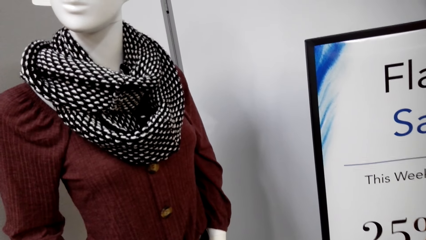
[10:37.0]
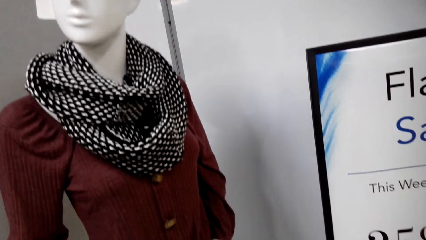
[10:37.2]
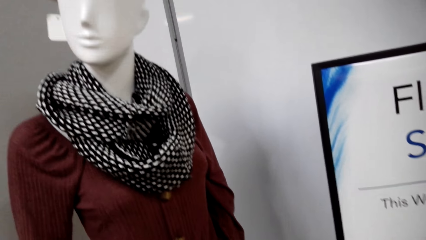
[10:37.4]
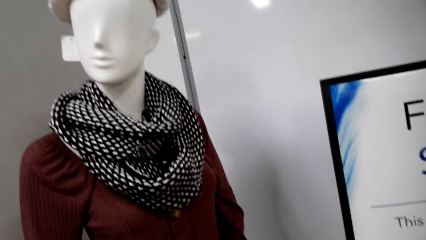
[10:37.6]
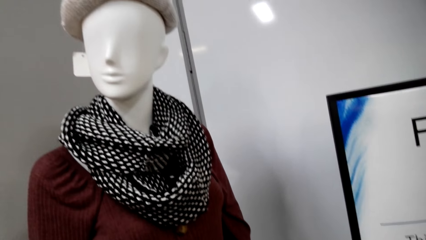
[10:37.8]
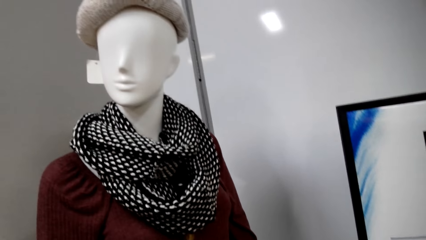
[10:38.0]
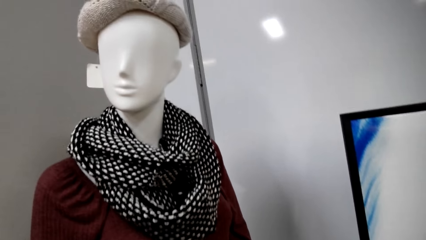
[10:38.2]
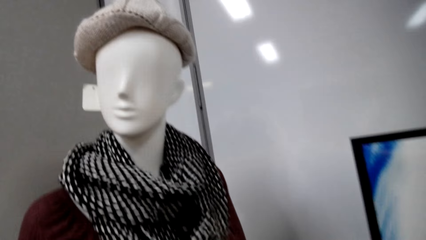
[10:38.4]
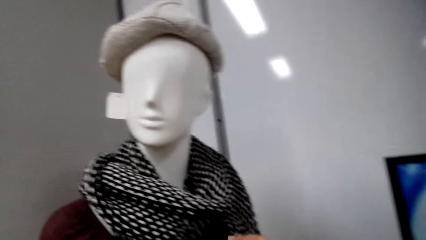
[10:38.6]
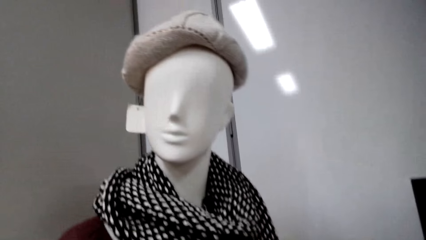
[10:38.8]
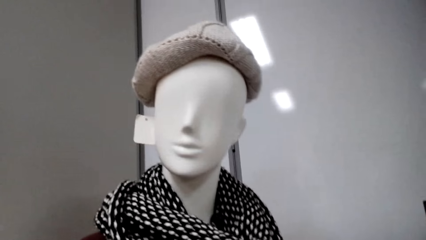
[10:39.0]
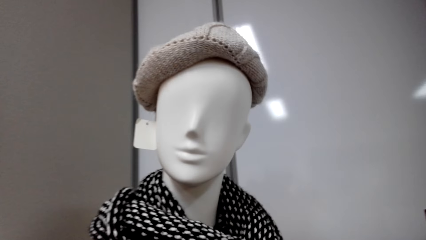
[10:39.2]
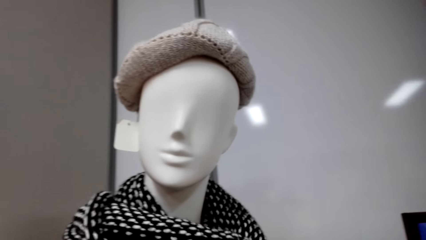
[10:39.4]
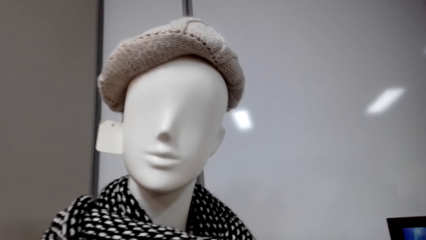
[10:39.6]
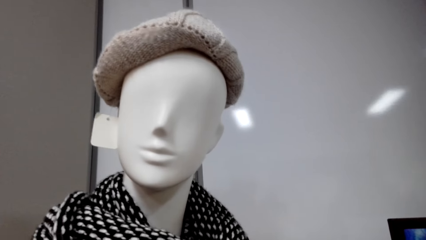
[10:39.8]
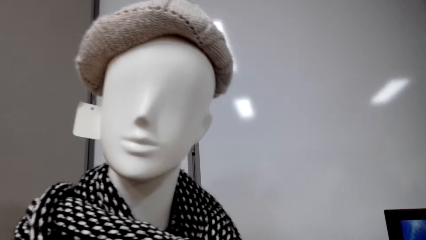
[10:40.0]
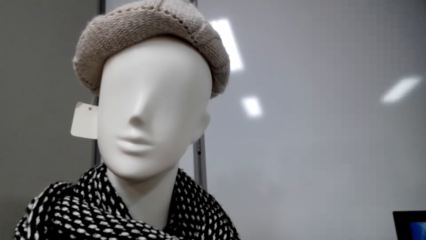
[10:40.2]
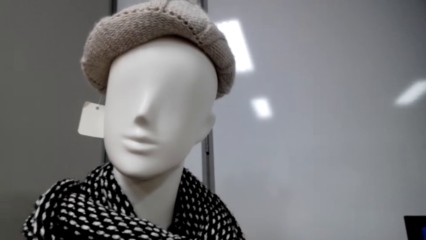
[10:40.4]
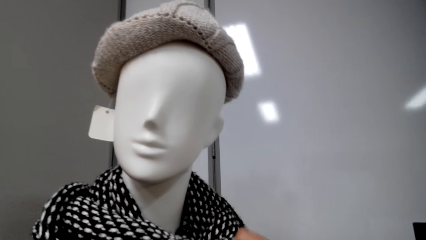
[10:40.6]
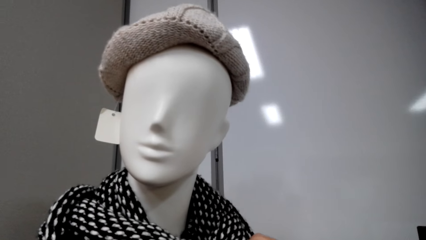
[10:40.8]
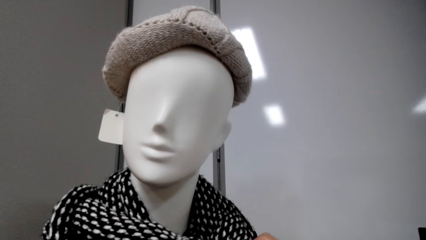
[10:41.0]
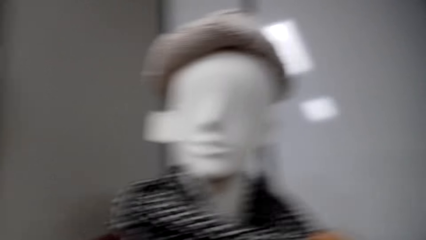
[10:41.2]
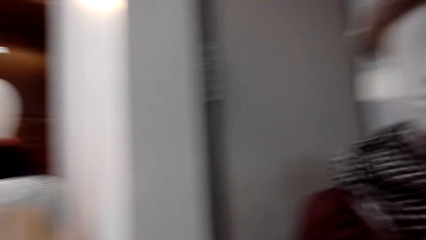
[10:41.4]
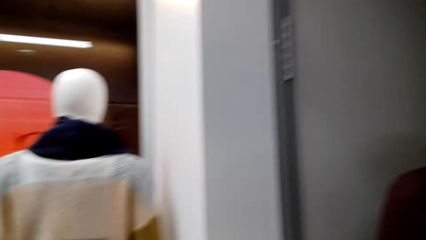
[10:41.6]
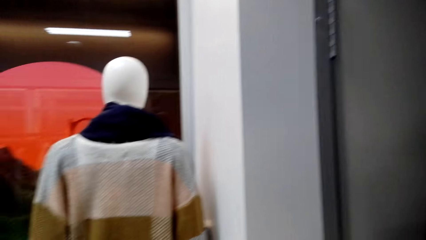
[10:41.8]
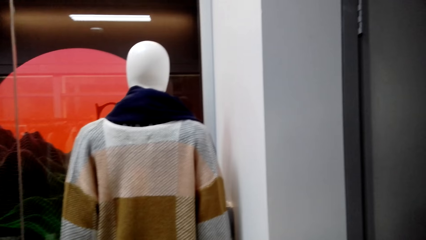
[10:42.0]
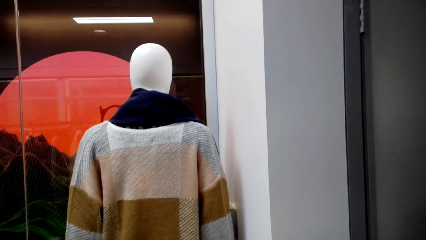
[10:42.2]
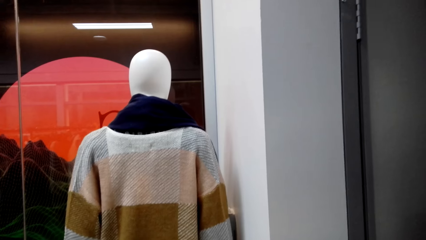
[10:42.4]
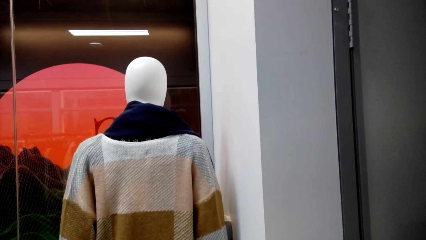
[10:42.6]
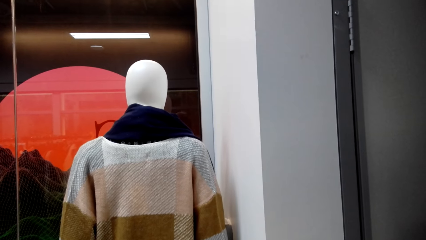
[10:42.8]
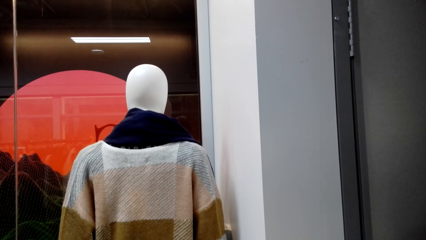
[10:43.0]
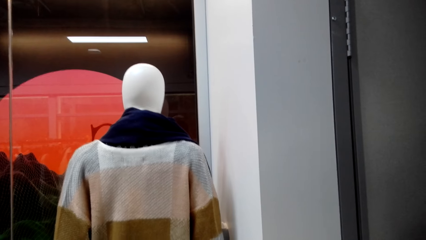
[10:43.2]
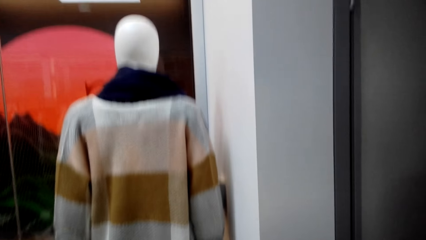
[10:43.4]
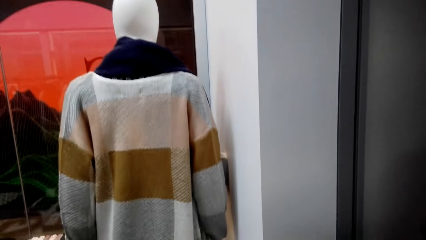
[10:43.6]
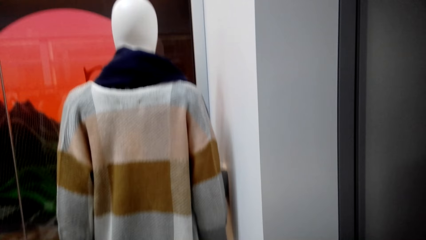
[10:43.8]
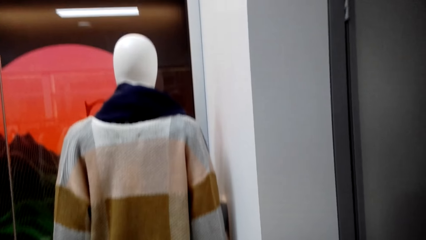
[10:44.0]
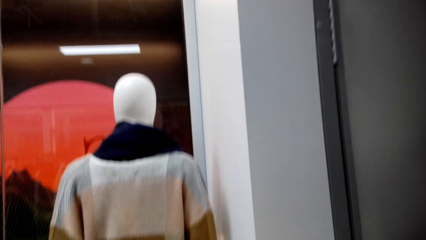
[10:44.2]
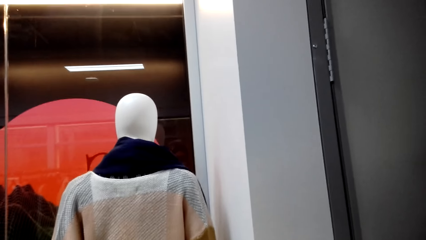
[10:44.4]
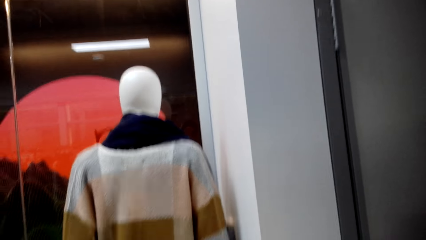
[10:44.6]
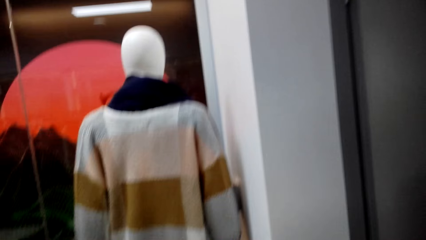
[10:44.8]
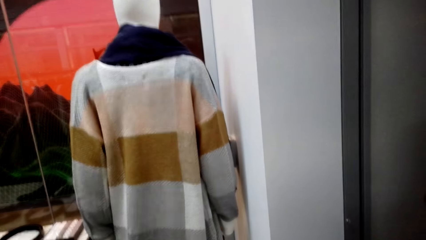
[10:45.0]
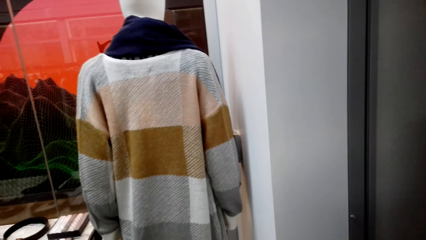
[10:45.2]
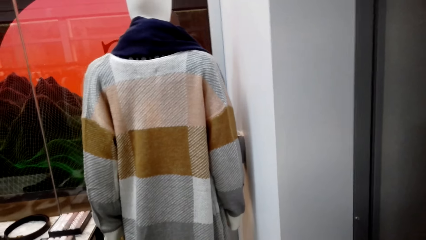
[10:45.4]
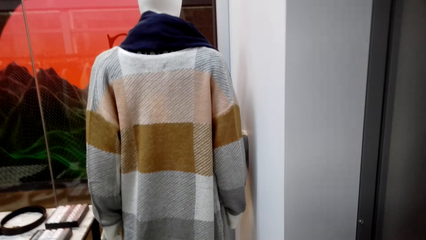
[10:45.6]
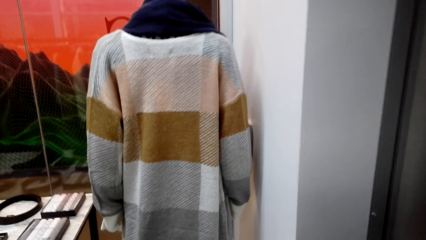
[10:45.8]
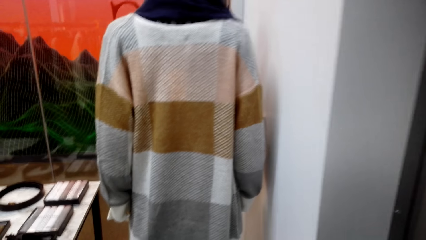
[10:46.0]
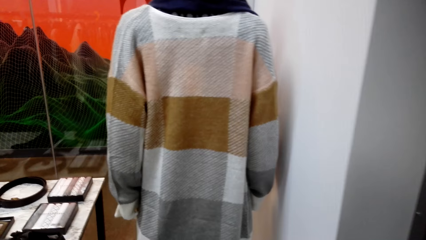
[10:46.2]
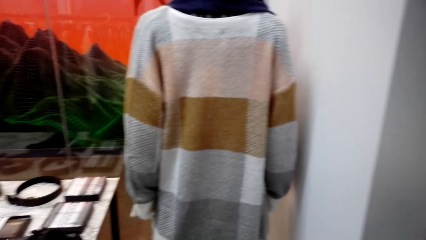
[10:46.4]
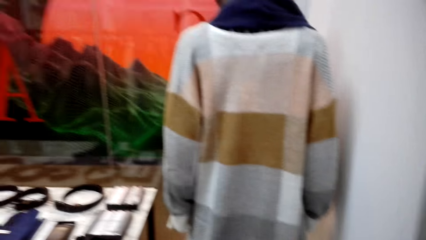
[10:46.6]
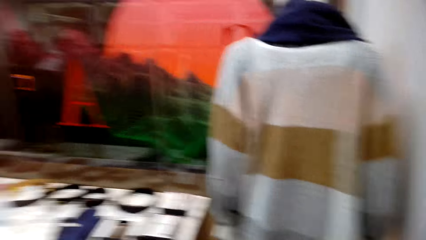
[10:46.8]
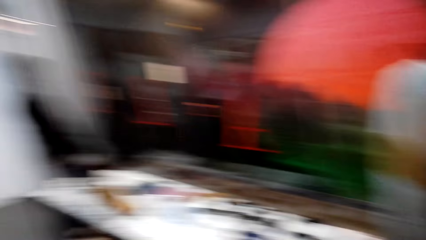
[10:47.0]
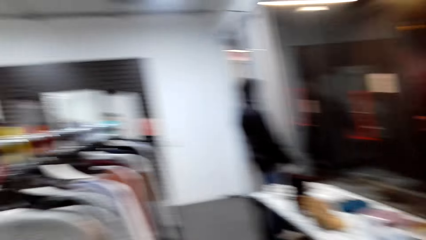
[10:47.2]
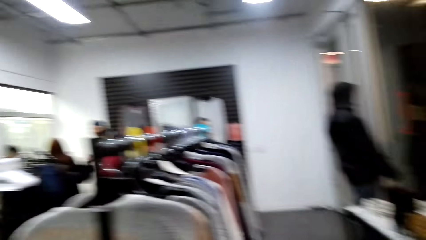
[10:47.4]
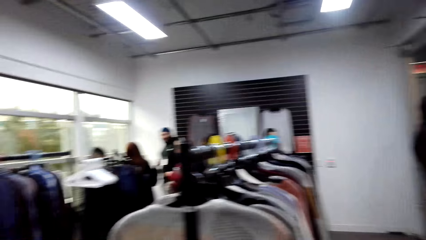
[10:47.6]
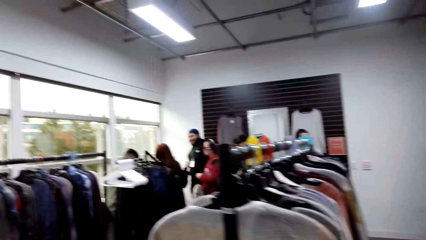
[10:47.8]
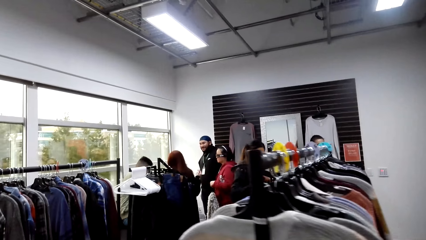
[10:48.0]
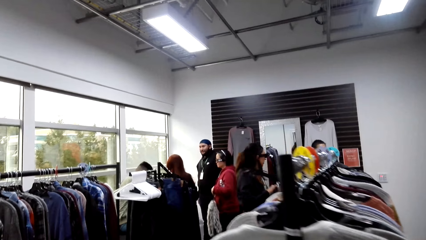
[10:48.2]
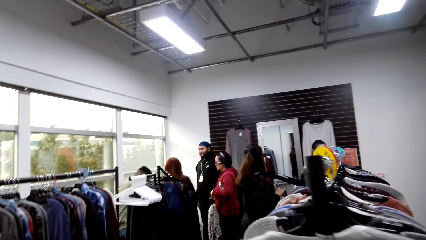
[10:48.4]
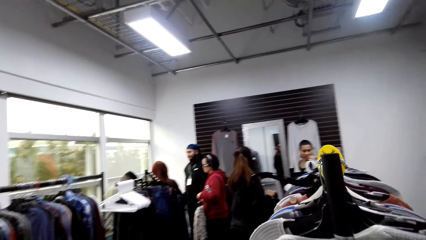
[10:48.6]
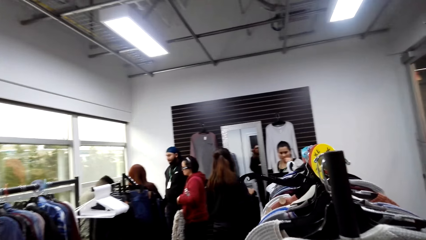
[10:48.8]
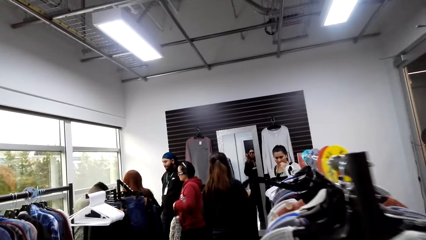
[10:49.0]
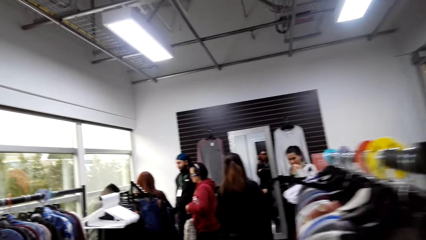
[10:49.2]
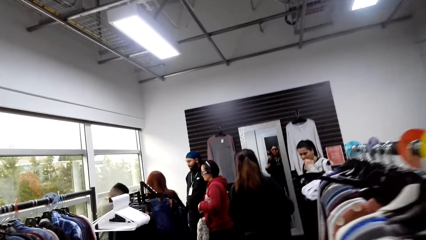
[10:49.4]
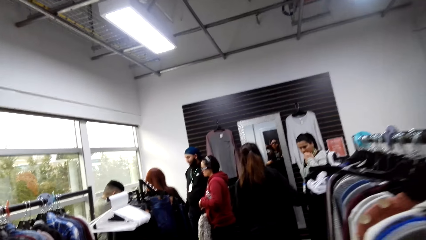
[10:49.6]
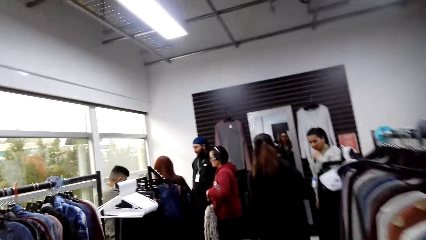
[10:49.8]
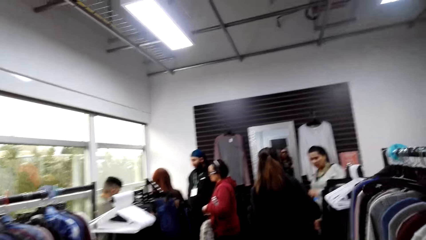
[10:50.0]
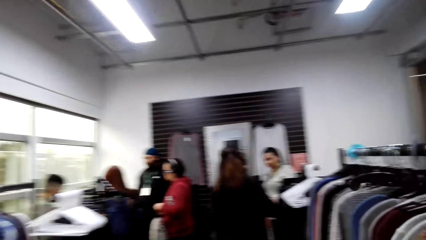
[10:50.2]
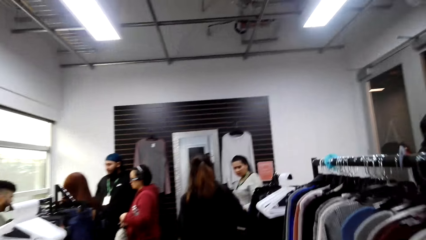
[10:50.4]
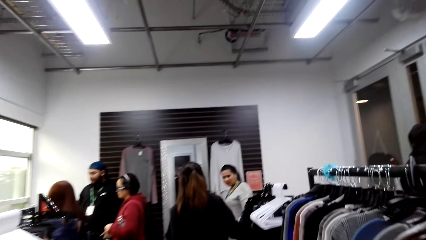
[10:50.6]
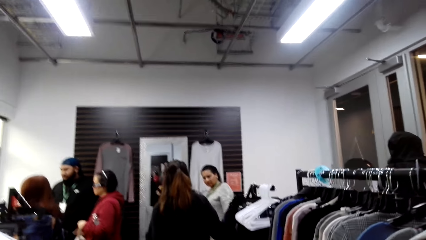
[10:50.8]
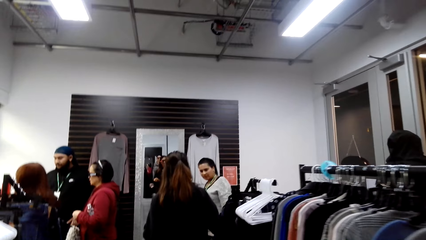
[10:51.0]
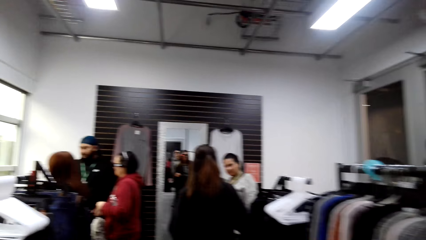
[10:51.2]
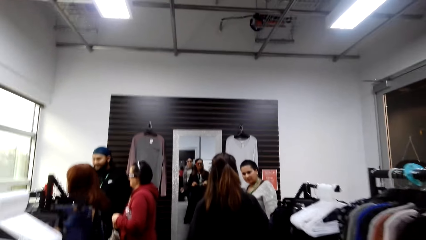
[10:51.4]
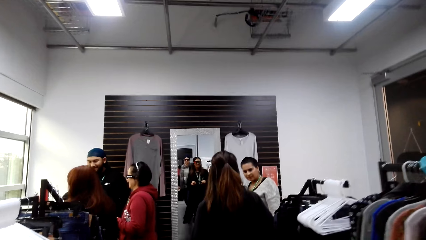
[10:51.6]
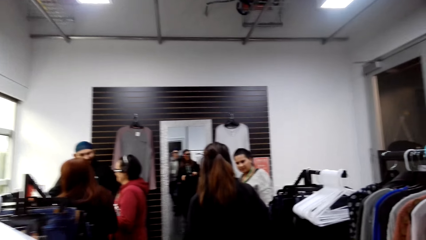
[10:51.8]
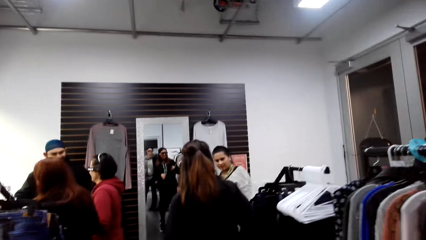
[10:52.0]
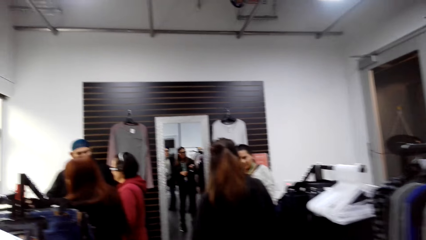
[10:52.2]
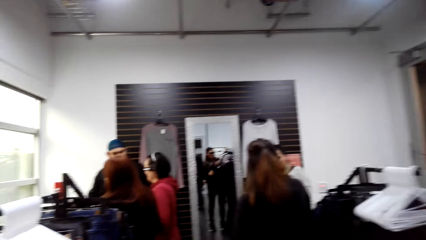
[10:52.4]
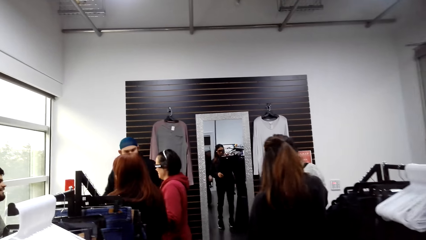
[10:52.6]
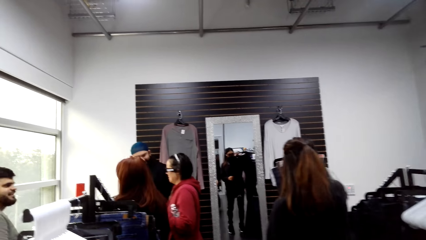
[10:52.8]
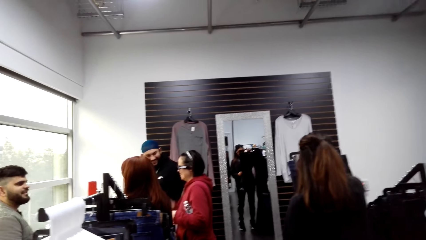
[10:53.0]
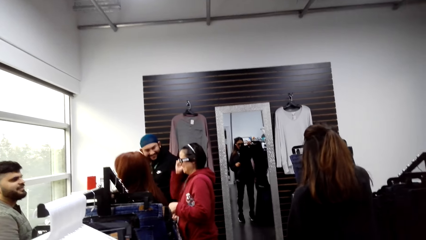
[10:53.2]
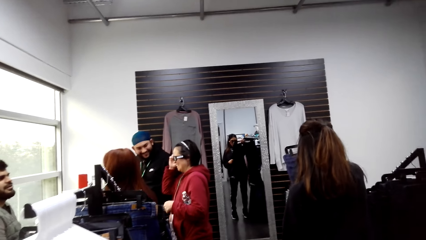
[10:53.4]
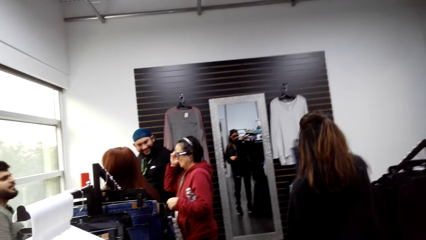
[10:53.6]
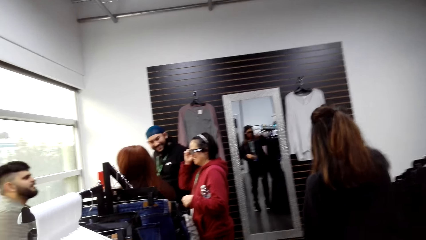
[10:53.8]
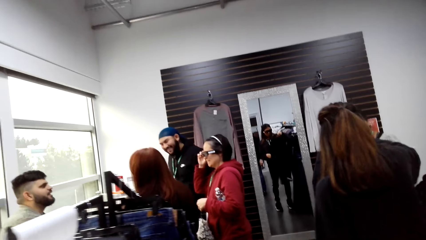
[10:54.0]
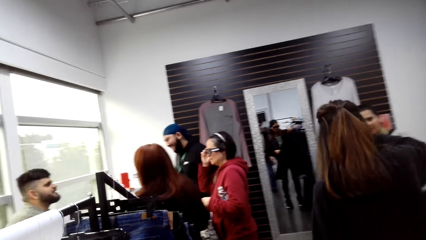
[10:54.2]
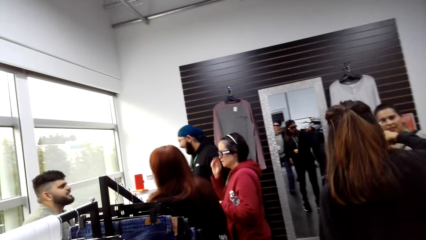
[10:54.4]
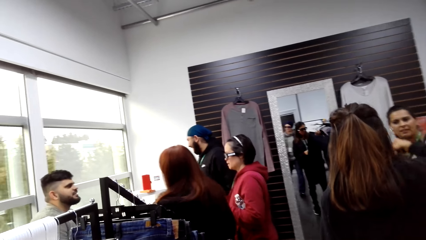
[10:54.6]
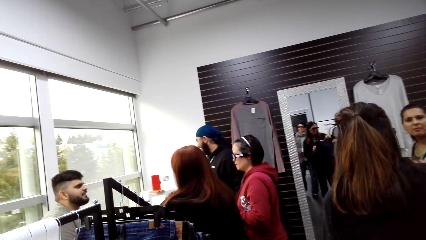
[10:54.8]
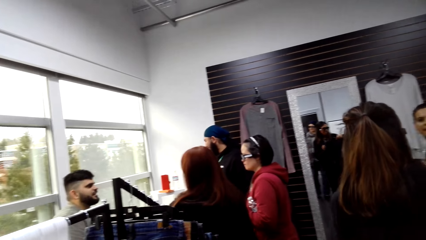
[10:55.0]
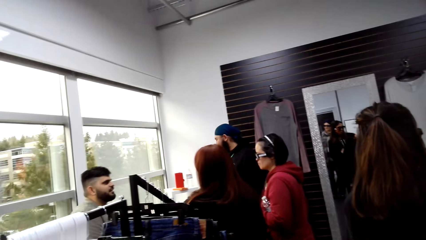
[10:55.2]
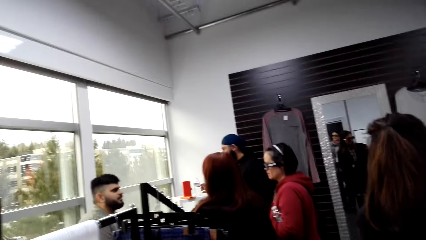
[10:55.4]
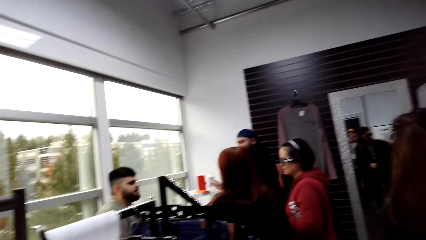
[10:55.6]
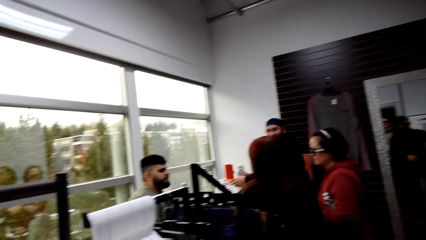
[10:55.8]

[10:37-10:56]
The camera wearer touches a scarf on the dummy. They look around the store.
